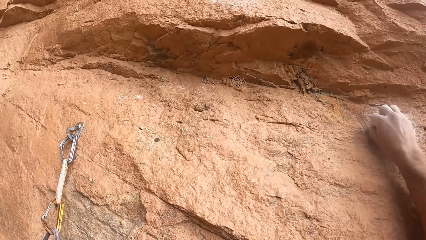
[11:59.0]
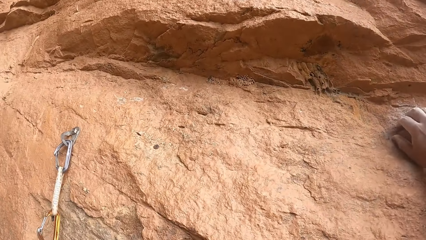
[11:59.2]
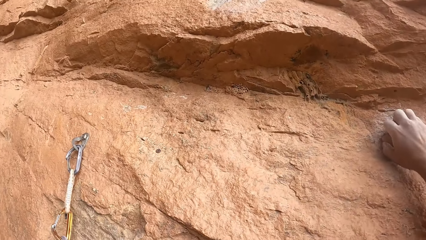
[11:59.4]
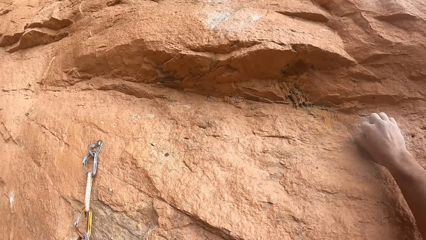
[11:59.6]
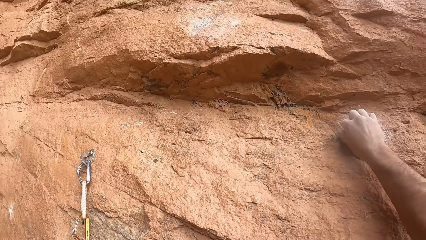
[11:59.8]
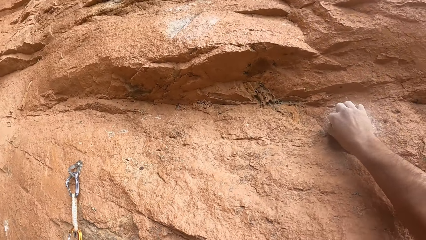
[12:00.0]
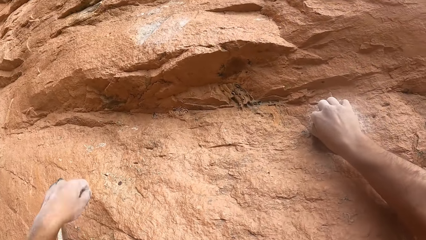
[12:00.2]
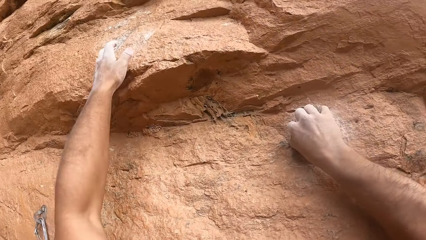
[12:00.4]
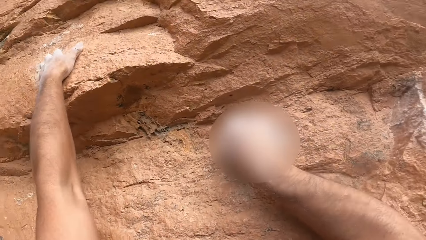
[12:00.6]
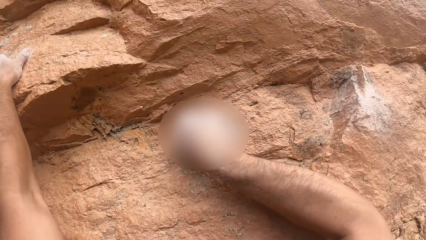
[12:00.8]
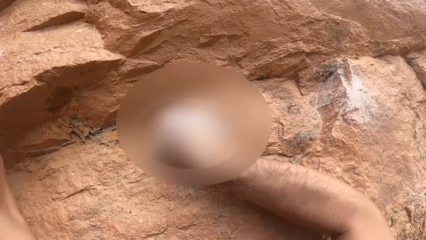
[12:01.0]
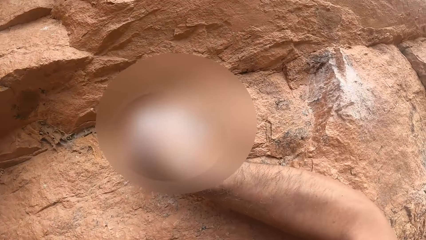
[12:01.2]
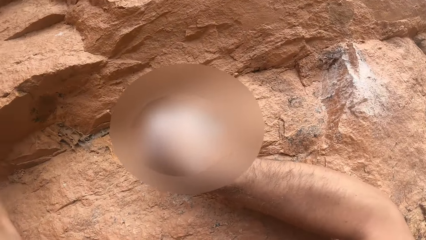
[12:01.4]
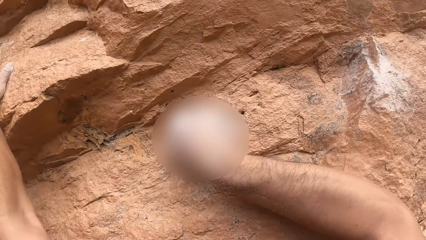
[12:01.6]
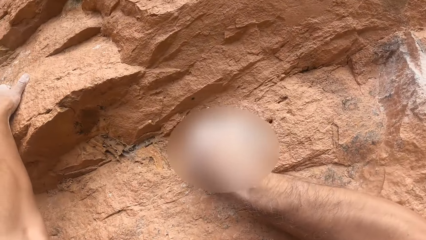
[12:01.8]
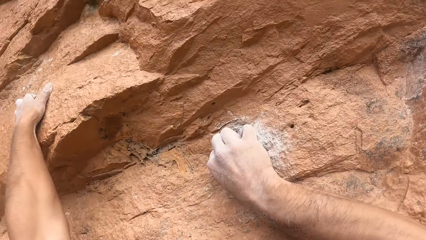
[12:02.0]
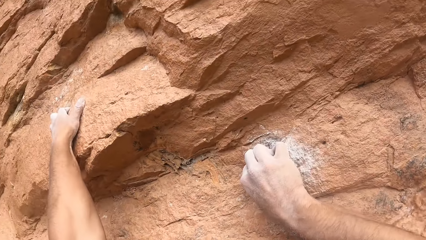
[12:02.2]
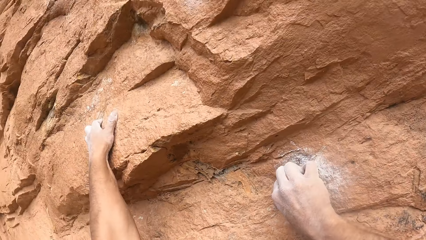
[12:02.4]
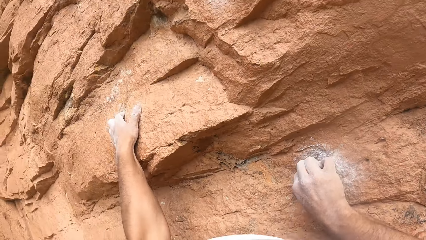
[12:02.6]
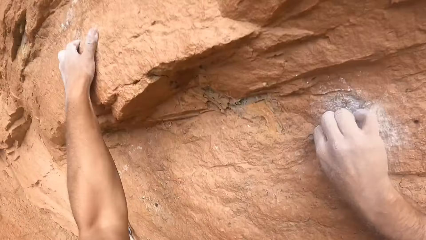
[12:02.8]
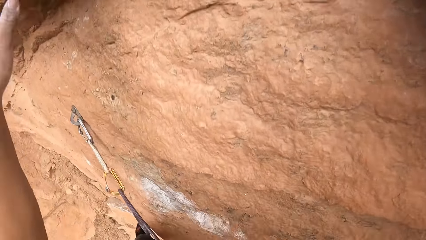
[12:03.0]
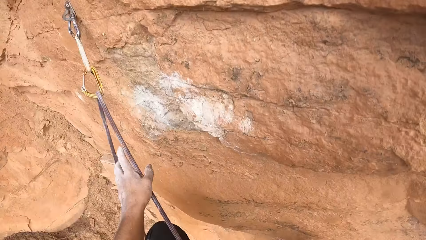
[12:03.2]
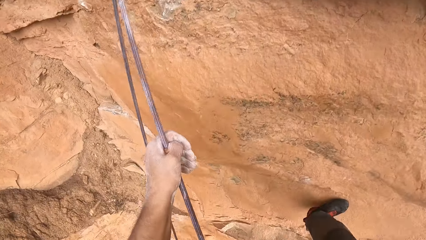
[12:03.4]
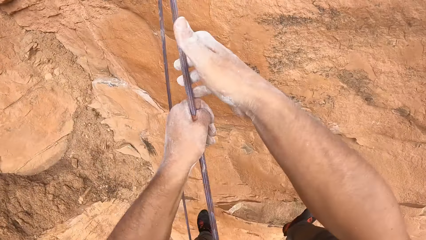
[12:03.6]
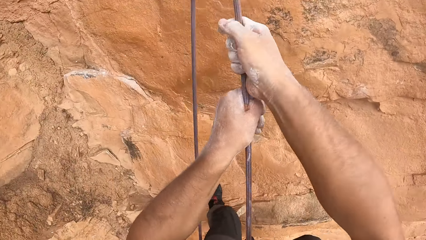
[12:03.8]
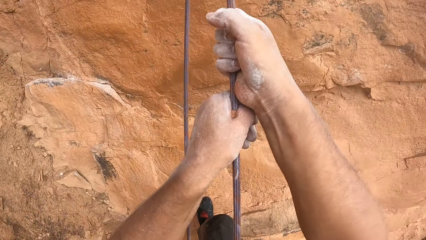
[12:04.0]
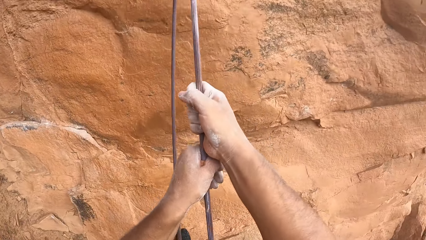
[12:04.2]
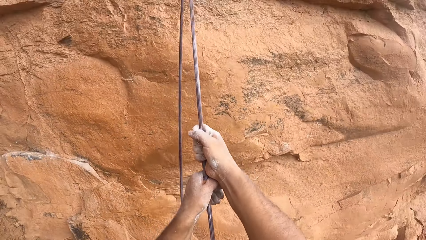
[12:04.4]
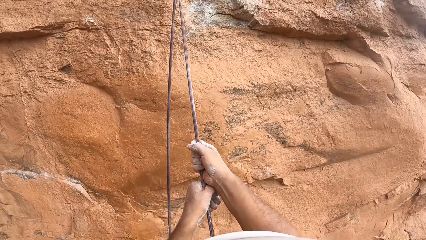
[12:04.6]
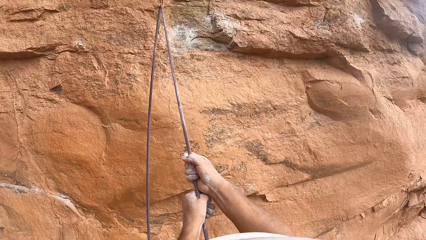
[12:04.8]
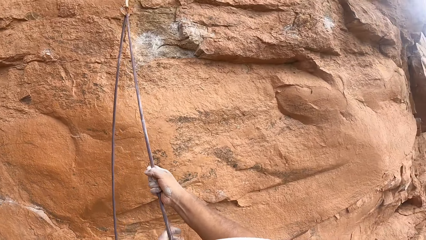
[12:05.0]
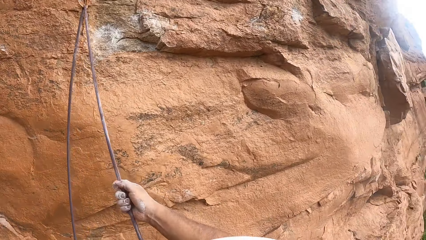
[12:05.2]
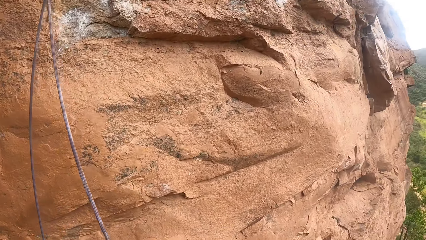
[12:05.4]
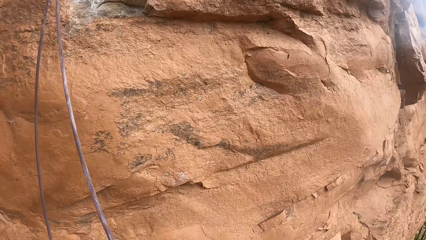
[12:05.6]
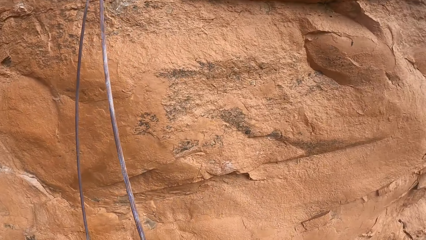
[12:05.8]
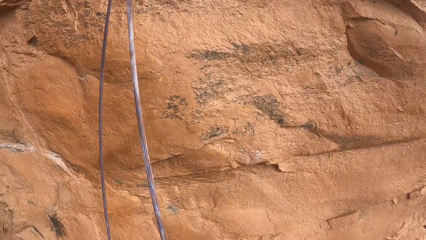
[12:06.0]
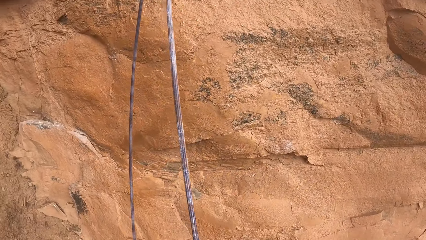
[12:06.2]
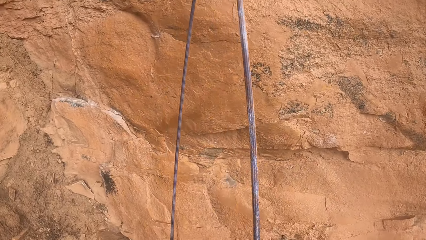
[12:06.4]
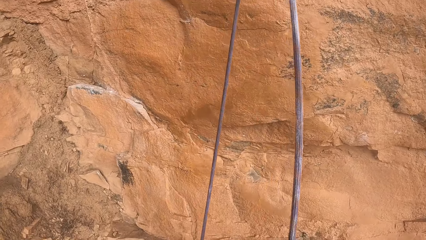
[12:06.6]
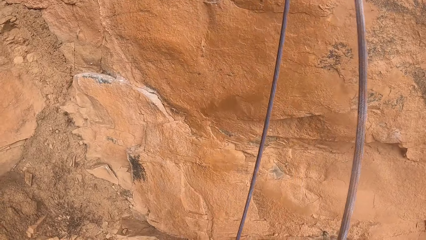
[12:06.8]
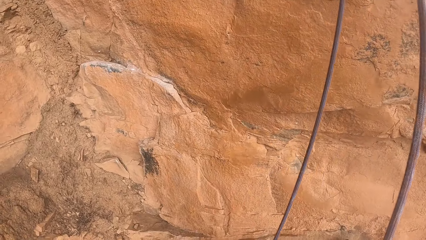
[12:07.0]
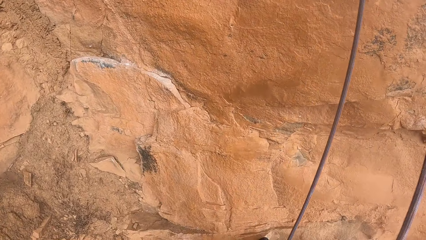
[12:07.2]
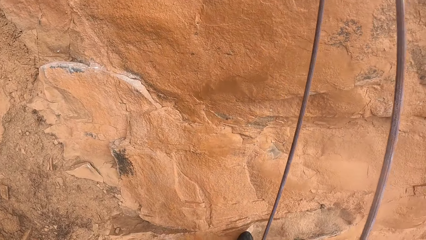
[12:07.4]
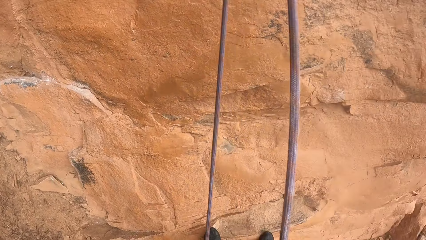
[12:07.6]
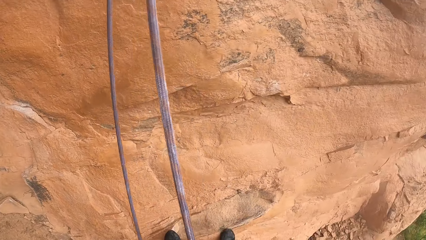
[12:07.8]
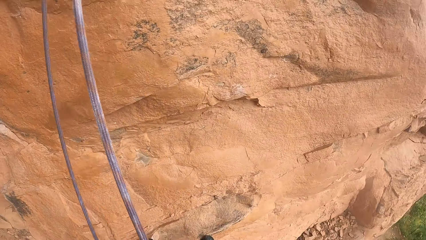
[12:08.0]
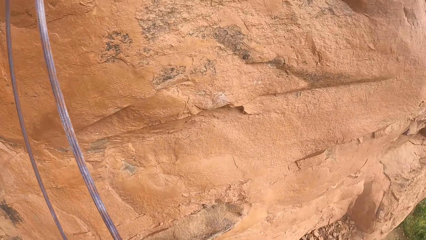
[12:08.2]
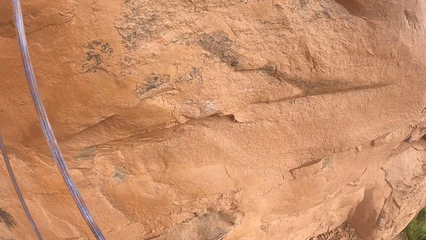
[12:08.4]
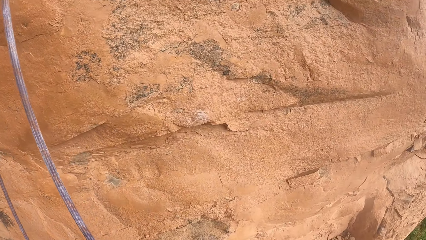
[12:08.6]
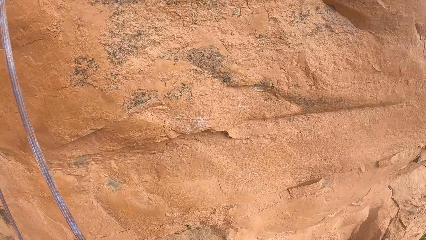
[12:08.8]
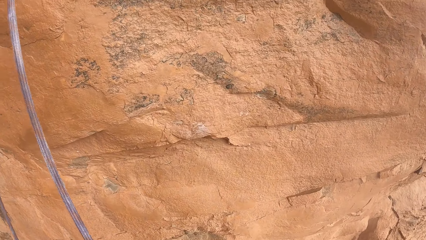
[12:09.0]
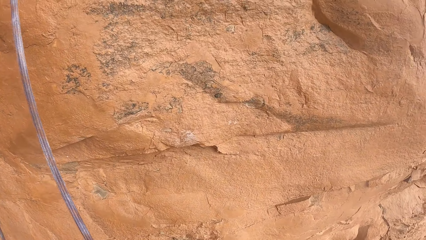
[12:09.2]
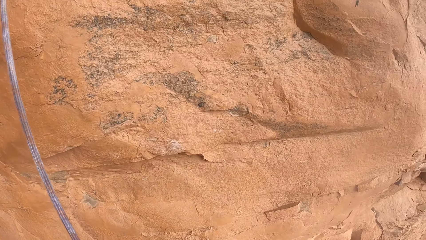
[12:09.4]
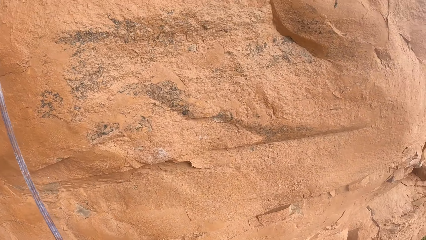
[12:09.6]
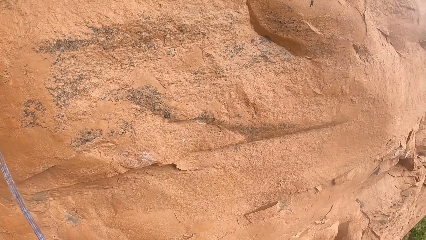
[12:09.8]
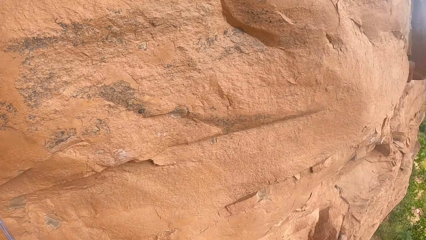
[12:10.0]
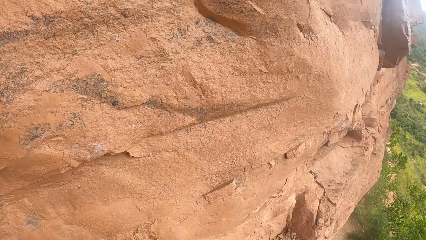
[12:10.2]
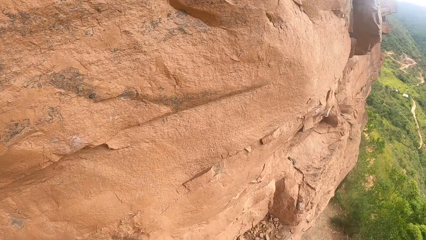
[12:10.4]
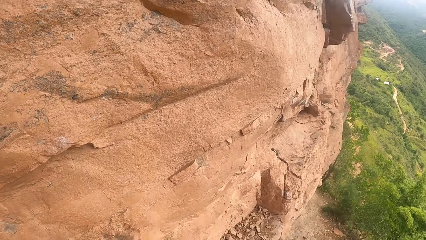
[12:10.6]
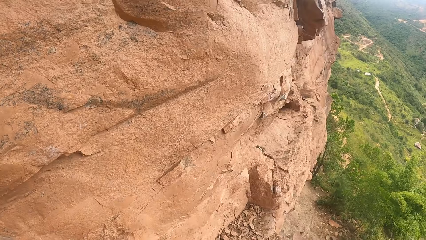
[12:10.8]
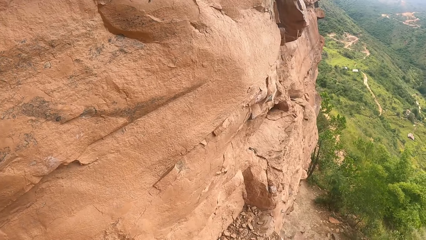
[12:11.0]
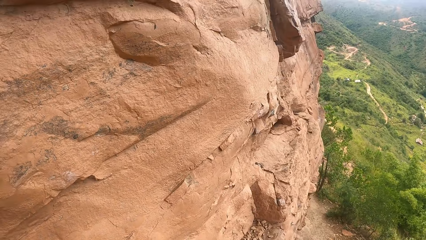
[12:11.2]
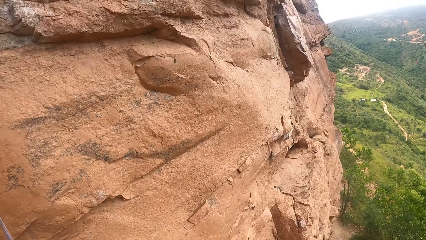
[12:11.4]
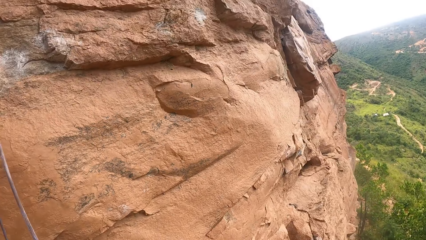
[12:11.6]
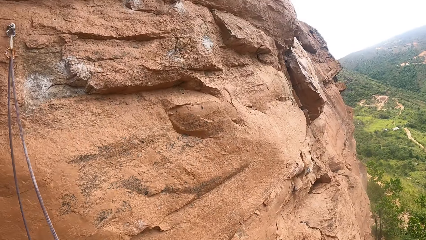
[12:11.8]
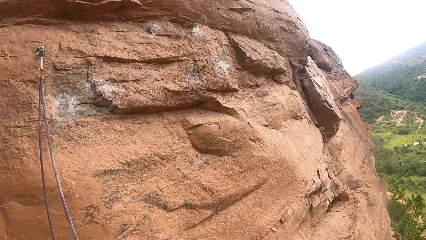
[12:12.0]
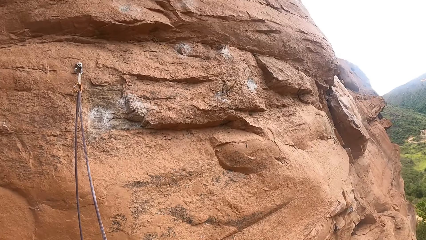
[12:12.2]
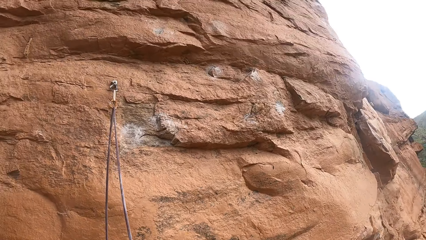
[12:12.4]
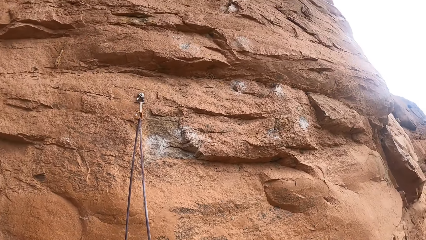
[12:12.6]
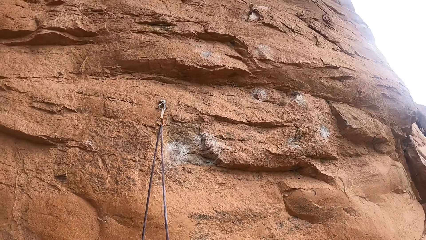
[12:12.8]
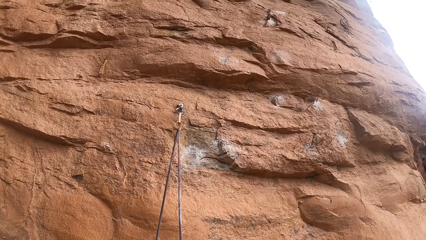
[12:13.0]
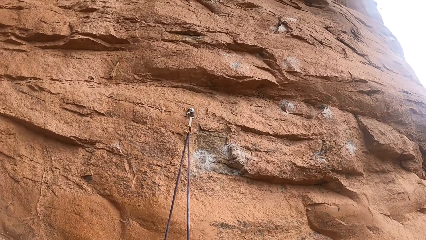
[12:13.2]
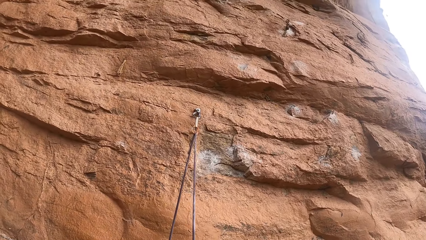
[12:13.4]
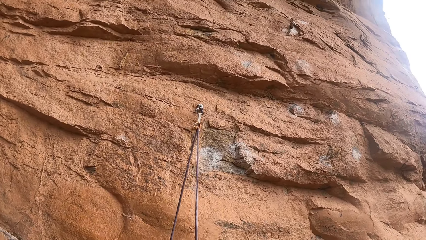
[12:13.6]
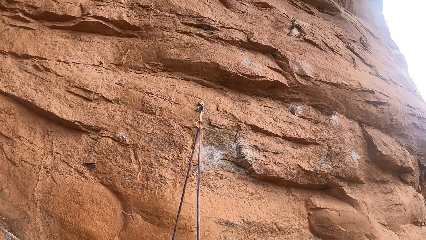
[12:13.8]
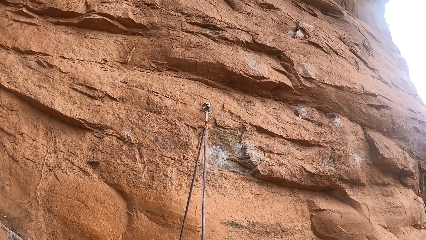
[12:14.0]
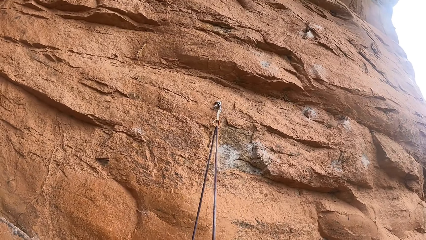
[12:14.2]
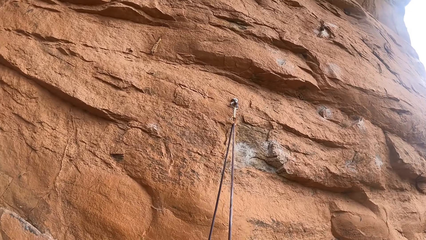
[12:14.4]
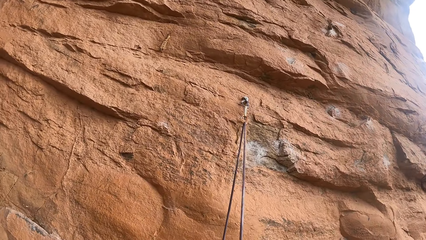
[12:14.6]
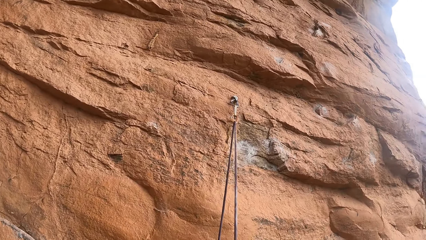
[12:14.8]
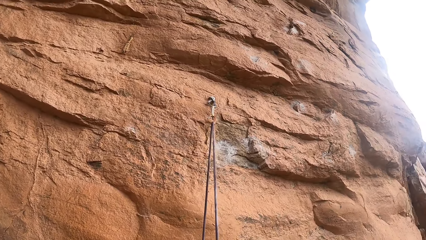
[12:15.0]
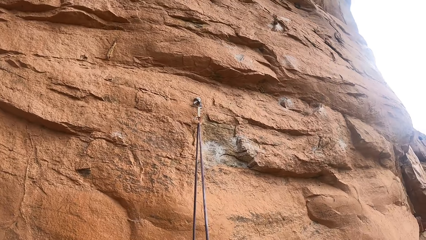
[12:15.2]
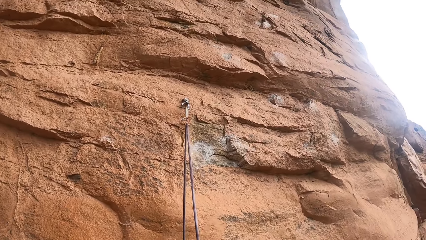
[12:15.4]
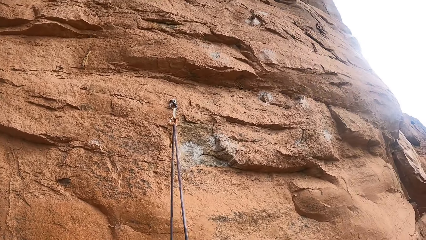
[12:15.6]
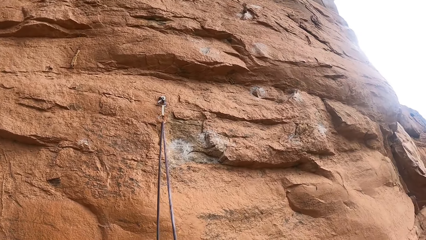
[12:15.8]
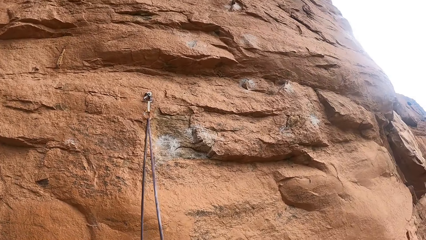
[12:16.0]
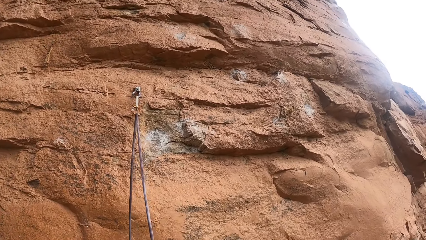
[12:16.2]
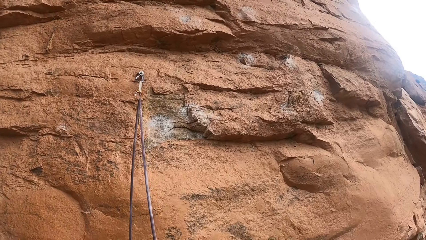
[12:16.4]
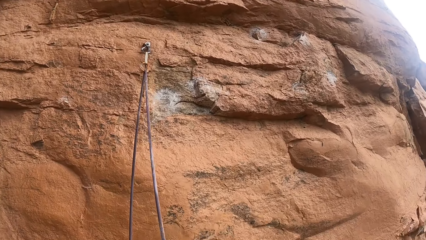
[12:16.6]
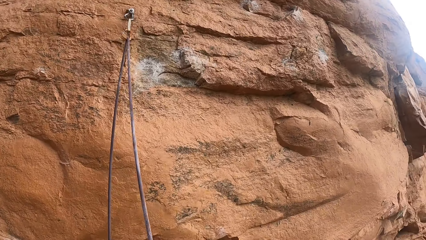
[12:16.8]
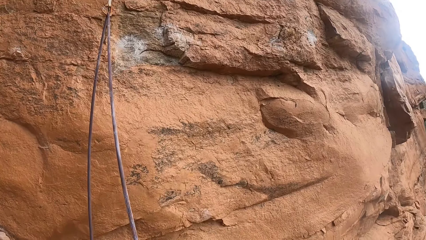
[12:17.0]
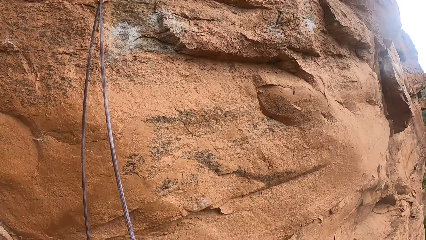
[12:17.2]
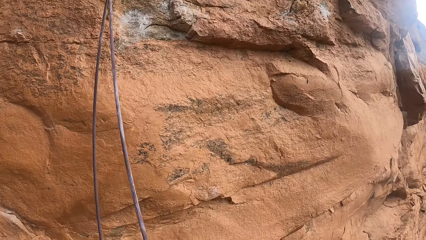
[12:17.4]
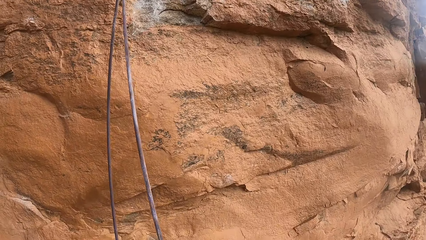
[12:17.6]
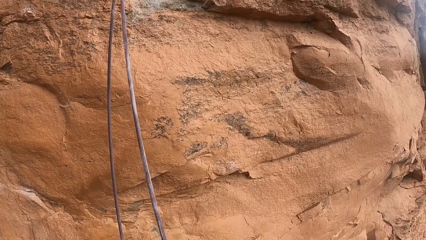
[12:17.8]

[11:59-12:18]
The camera wearer moves the left hand on the rock. They hold the rope with both hands. They move both hands away from the rope. They look around the area. They look at the rock.
